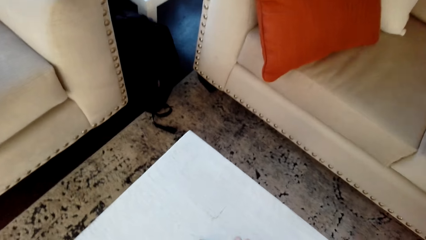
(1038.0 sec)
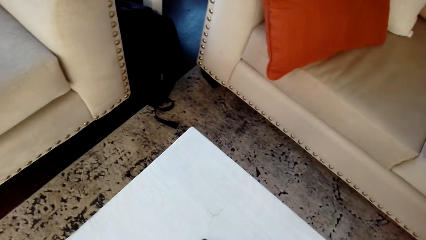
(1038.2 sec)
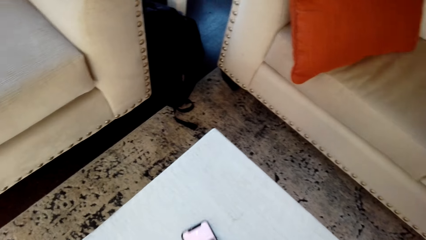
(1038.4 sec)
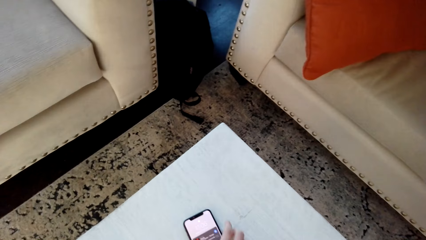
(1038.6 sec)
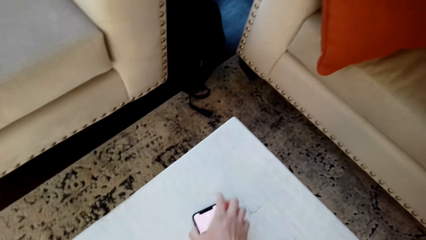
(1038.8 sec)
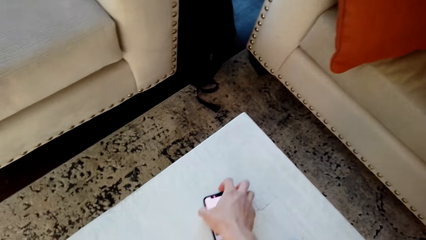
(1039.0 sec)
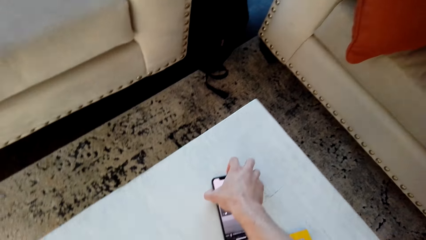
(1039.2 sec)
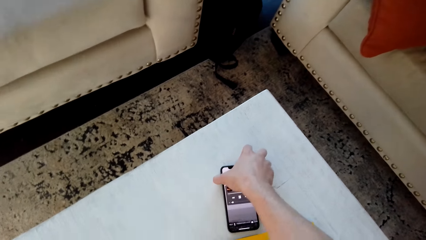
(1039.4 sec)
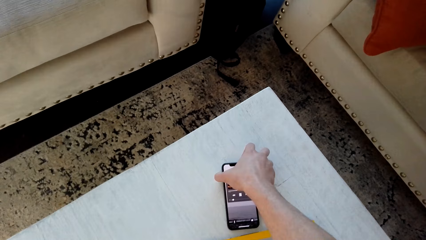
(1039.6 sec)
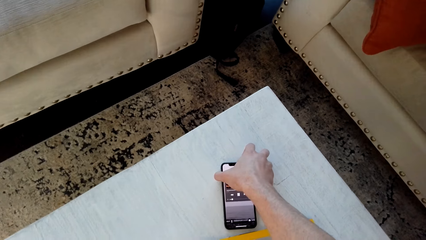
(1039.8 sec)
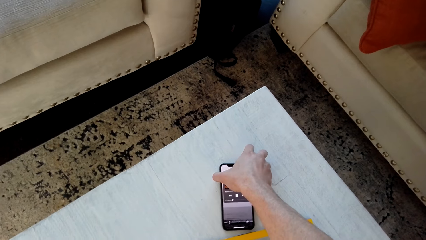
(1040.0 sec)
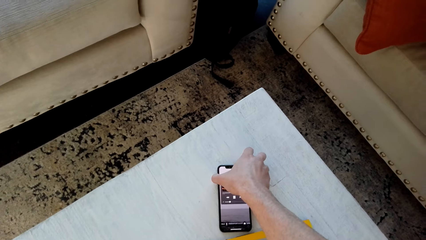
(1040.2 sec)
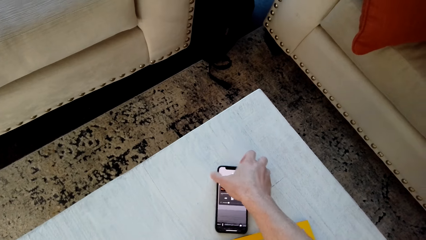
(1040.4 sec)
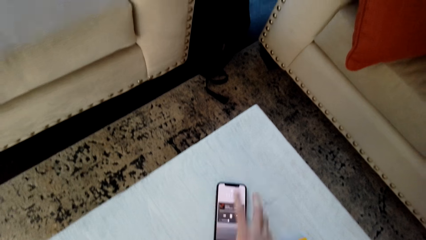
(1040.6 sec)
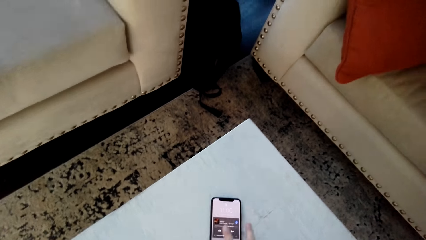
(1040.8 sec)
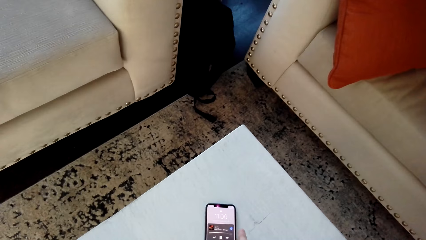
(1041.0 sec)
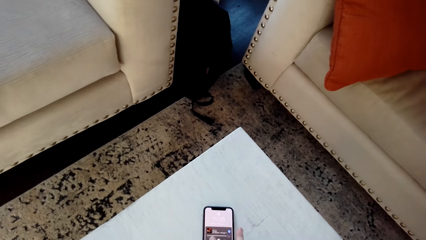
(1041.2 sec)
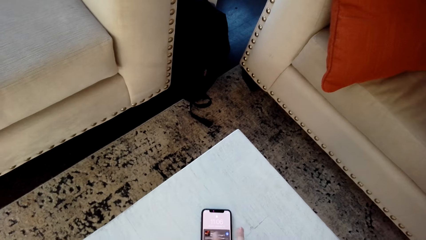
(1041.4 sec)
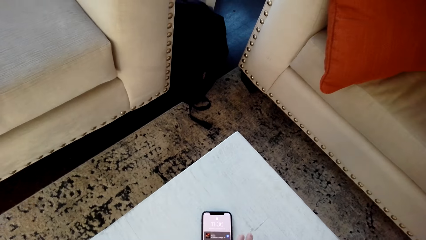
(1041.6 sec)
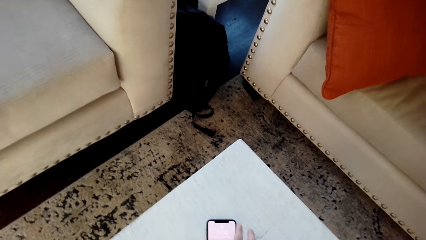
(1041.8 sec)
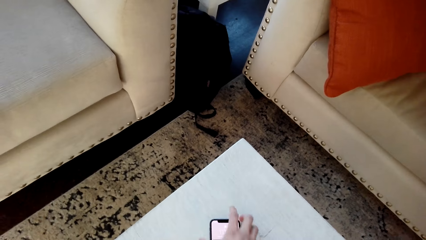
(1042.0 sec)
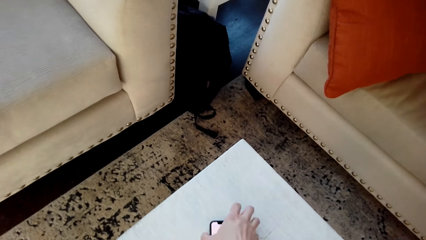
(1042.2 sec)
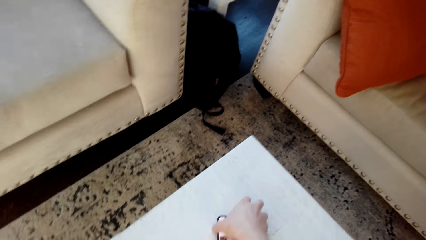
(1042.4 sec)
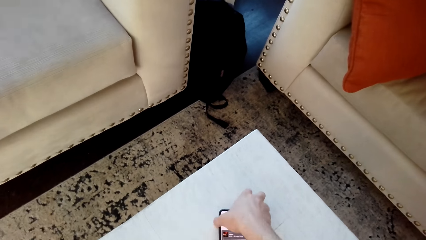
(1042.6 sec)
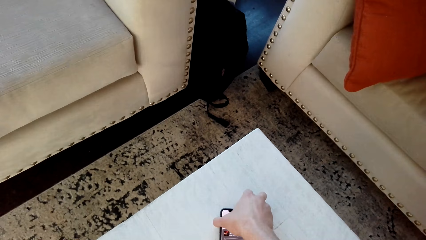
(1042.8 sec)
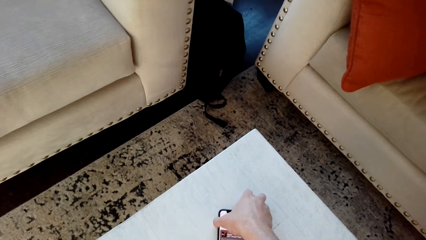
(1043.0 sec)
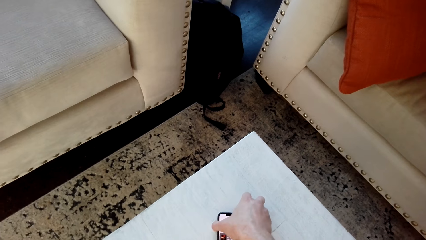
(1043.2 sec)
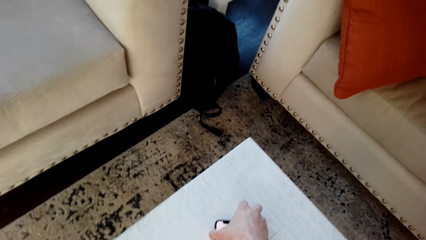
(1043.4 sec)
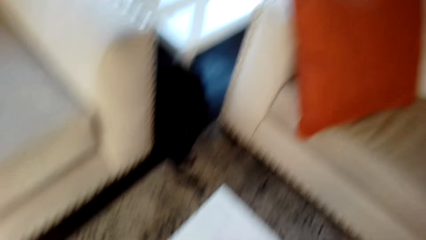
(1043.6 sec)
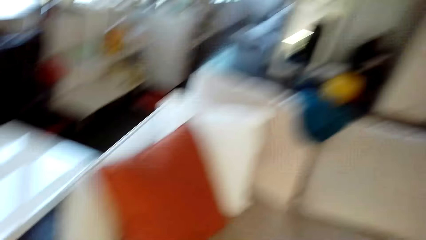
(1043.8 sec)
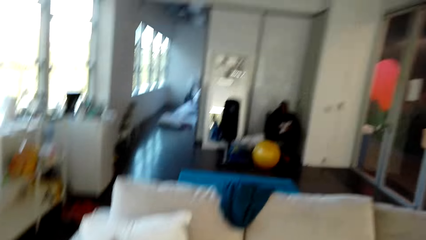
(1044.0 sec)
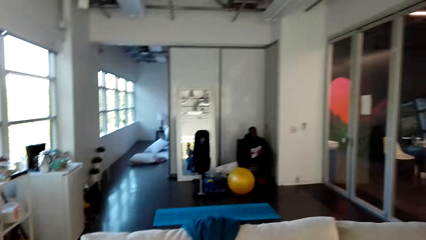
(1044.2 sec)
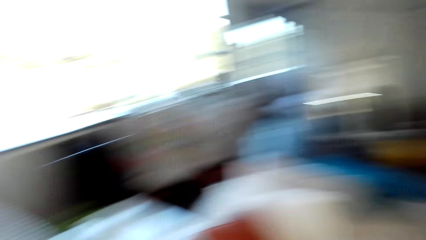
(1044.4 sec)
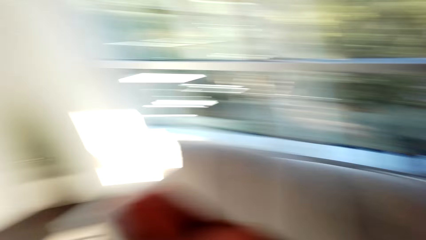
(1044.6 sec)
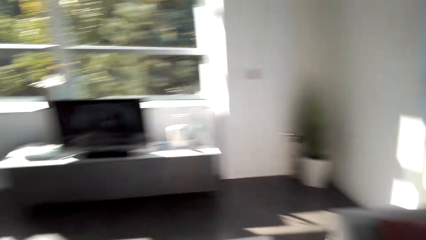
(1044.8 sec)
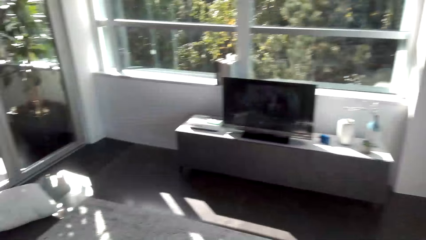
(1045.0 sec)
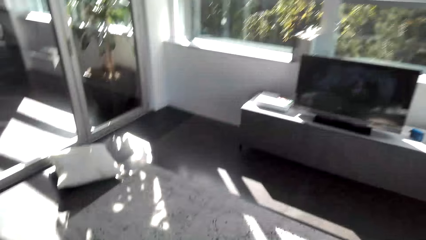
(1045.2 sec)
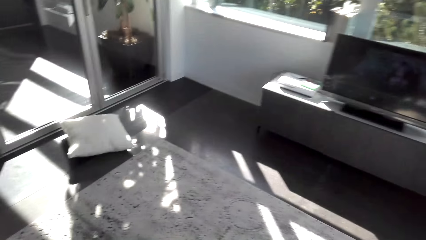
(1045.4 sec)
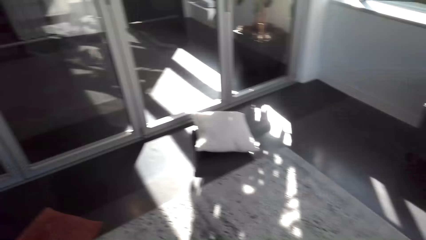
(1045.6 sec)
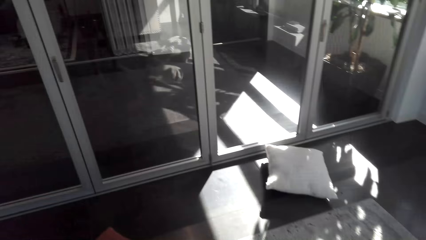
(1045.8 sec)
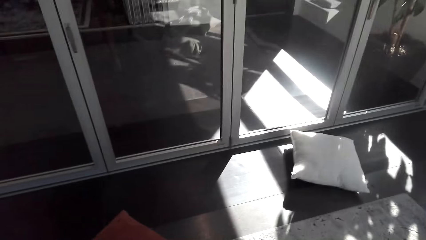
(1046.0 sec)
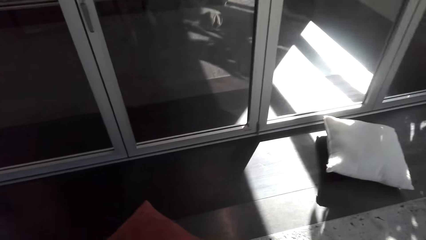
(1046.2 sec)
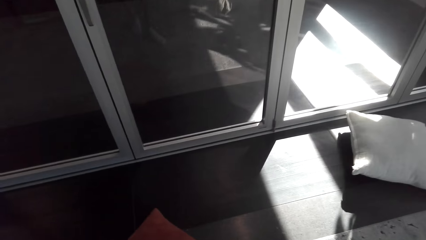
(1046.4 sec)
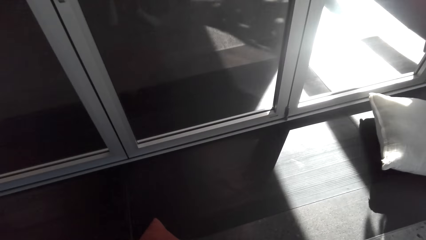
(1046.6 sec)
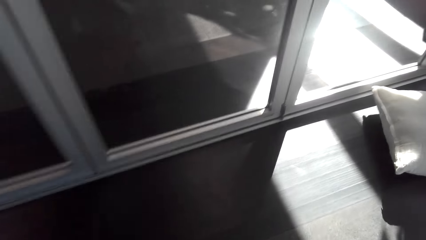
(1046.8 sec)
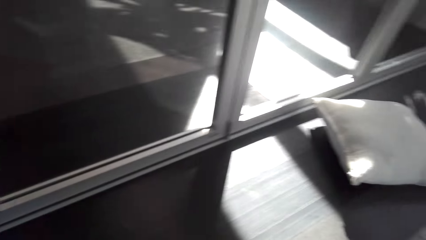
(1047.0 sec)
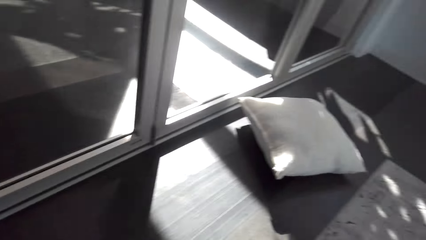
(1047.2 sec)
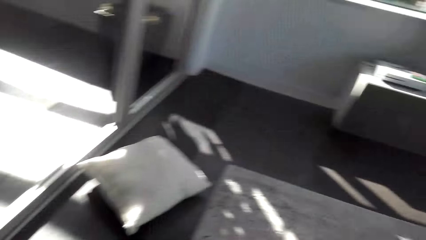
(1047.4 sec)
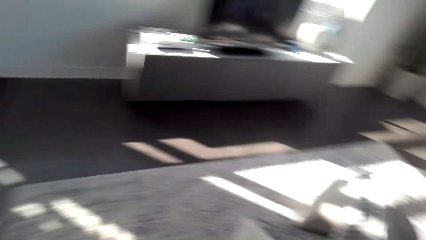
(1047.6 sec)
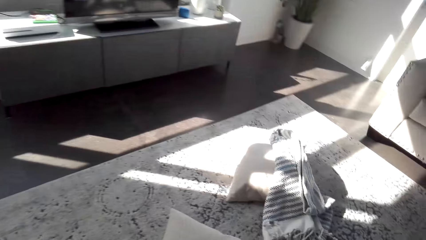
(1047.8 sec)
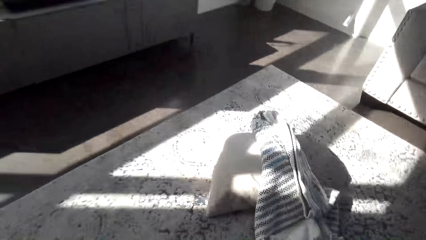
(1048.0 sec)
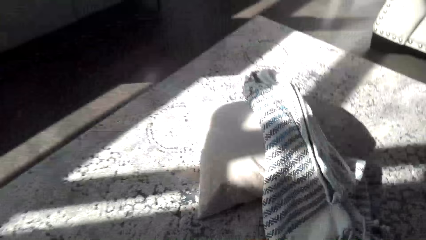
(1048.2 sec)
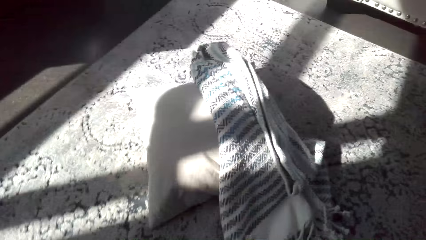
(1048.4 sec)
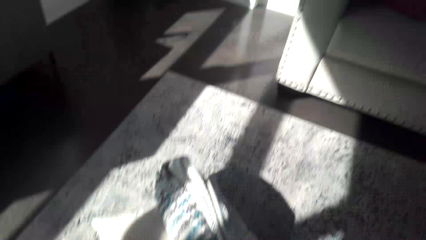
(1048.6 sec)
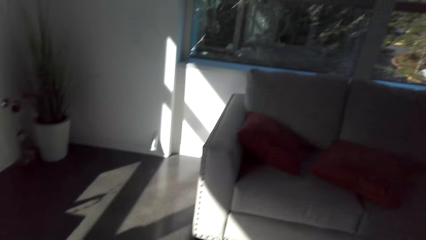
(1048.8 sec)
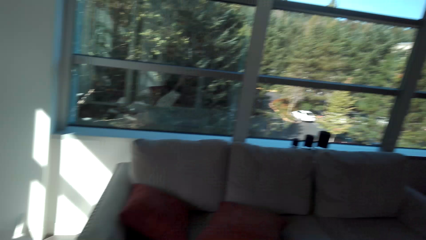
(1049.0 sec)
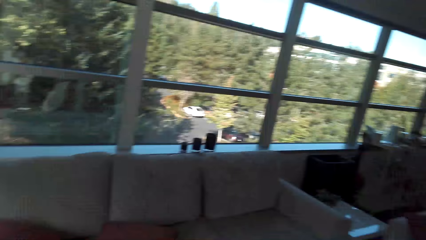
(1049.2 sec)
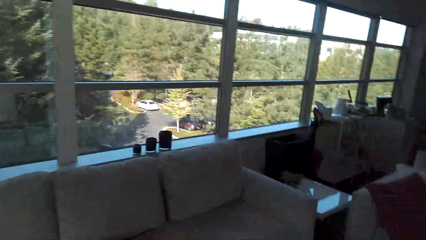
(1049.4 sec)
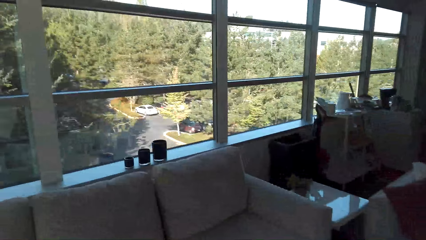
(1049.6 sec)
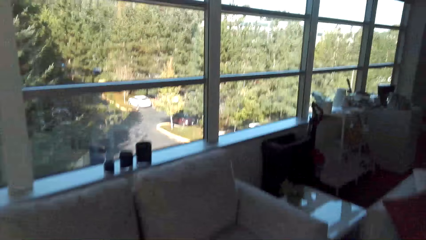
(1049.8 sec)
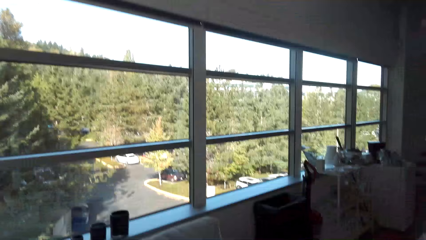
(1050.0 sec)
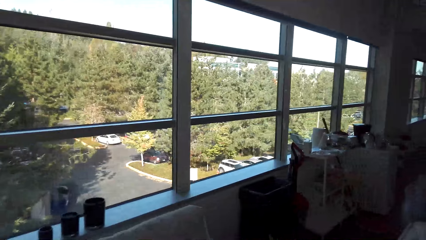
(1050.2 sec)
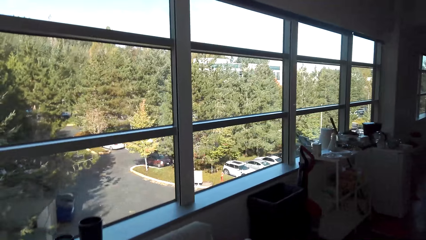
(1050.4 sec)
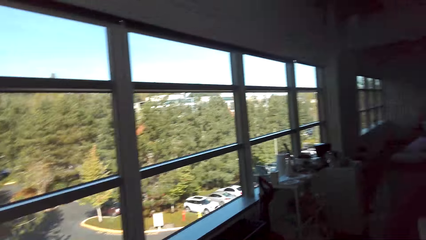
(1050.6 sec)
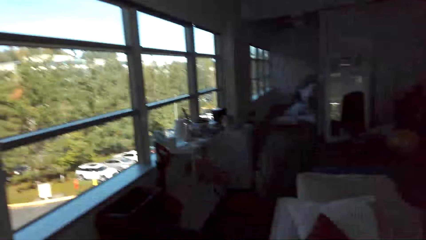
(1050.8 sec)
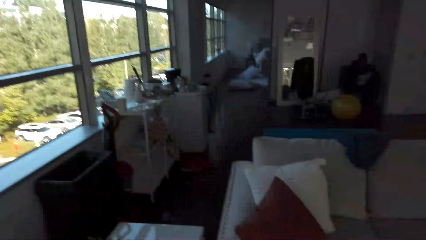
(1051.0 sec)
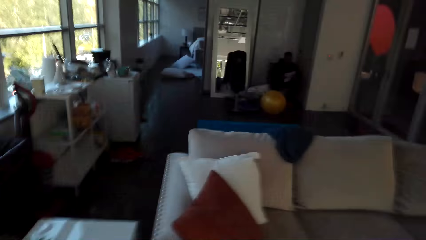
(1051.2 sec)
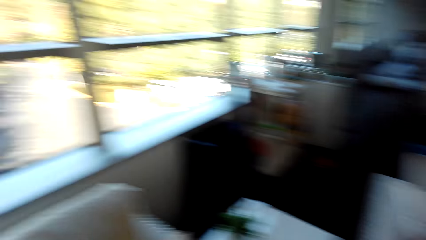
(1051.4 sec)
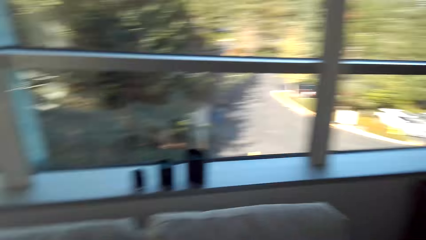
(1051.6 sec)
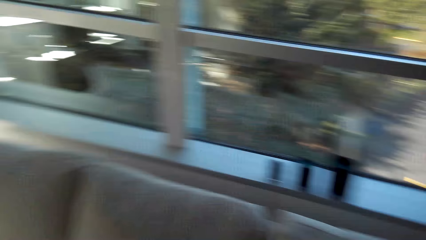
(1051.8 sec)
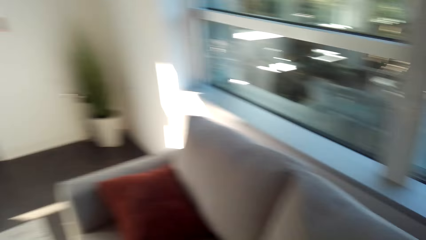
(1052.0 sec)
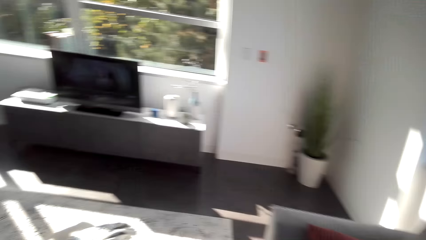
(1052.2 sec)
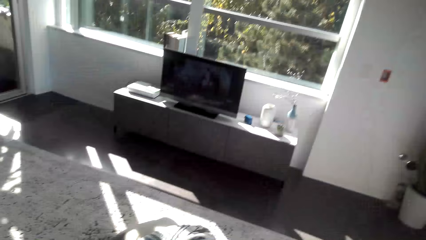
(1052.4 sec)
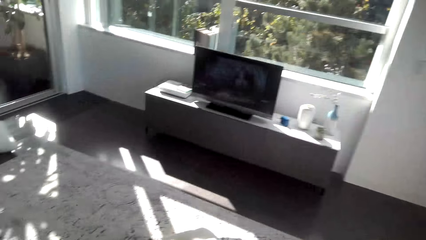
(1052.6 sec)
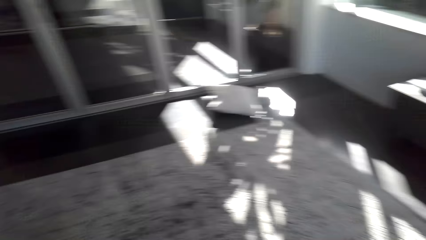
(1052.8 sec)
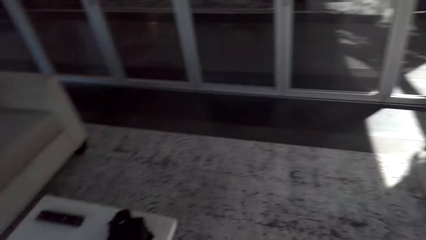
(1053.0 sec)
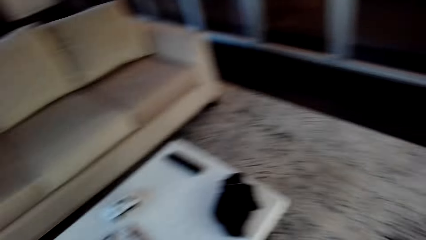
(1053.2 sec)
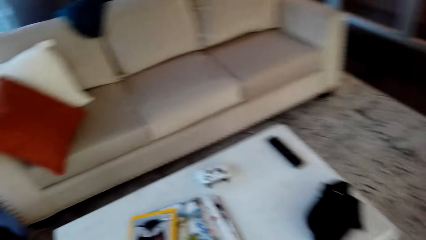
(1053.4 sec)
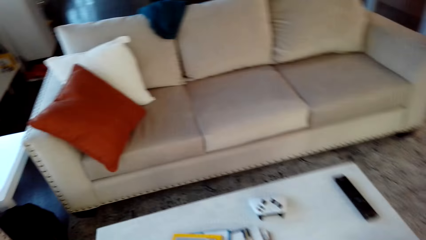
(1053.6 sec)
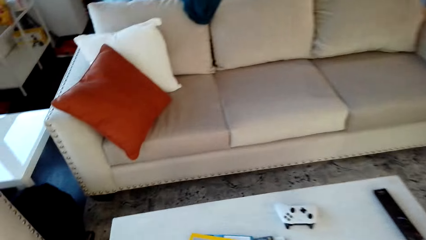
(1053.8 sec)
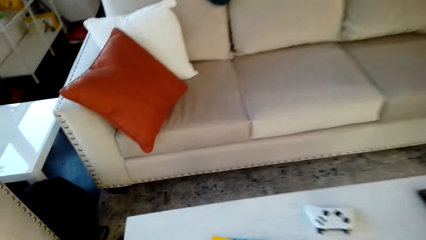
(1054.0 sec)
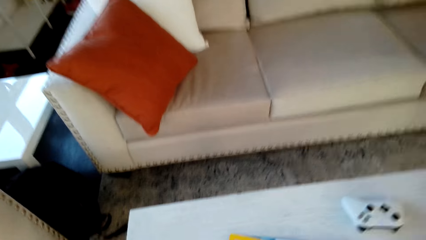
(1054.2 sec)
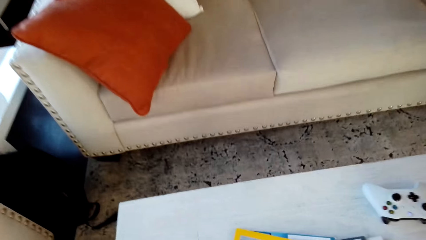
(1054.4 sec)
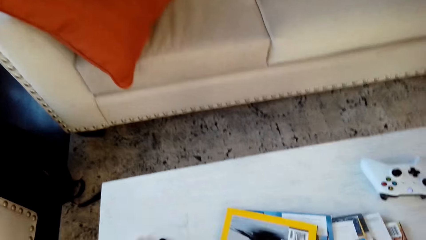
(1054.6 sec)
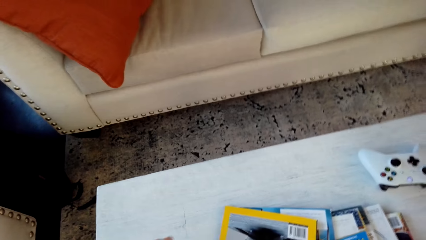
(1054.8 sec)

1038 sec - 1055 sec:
The camera wearer is checking their phone. They walk around the house.
